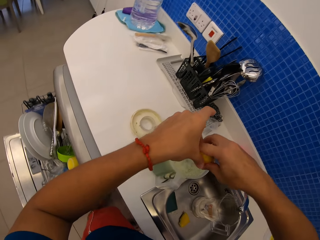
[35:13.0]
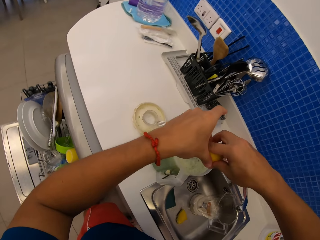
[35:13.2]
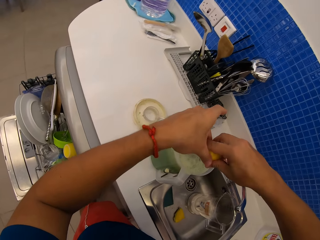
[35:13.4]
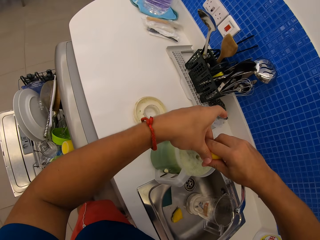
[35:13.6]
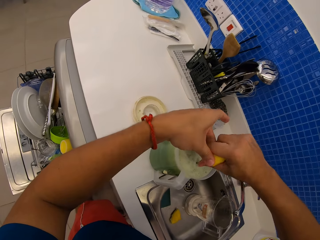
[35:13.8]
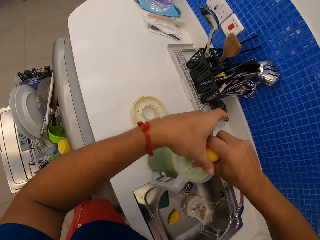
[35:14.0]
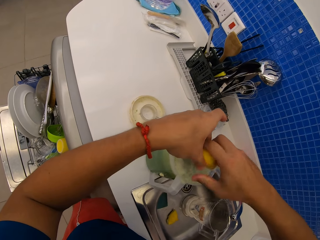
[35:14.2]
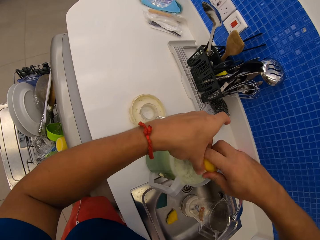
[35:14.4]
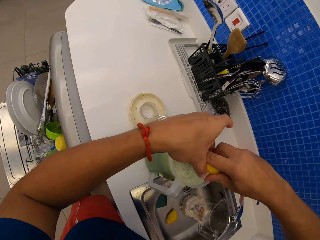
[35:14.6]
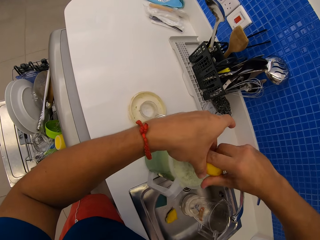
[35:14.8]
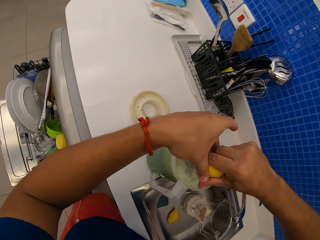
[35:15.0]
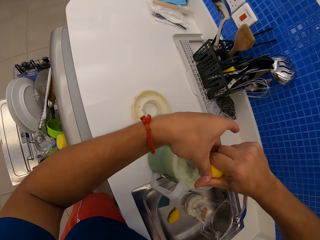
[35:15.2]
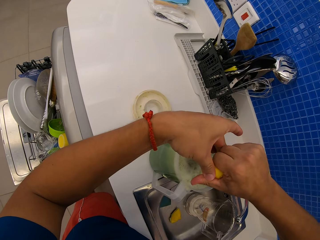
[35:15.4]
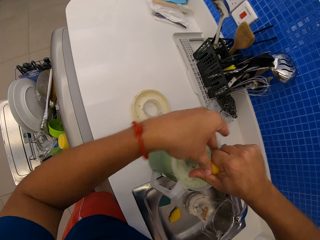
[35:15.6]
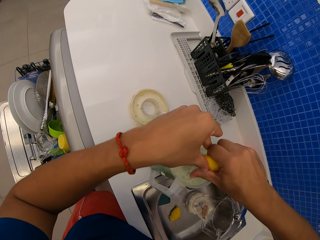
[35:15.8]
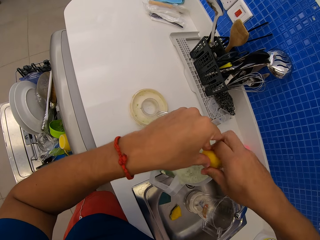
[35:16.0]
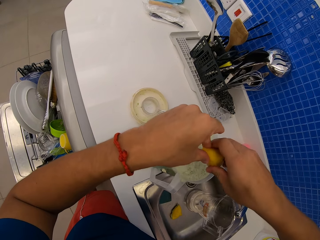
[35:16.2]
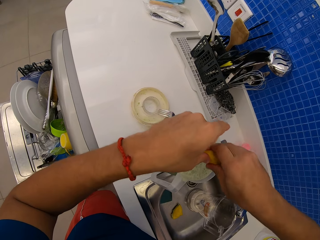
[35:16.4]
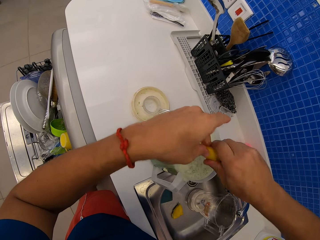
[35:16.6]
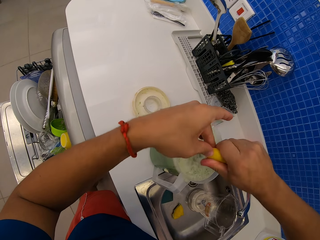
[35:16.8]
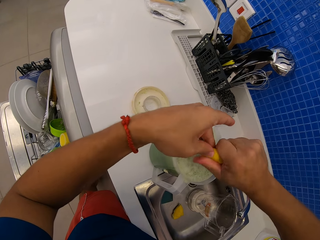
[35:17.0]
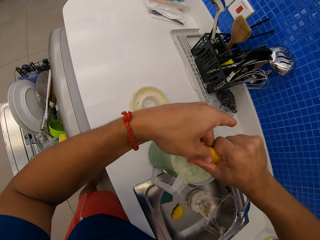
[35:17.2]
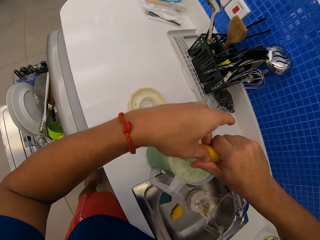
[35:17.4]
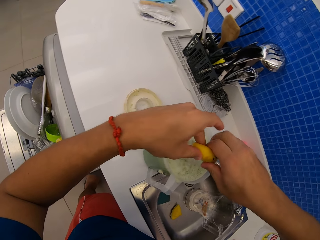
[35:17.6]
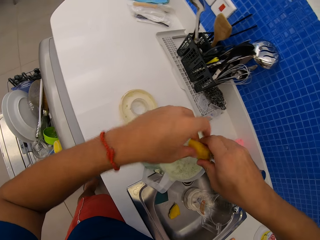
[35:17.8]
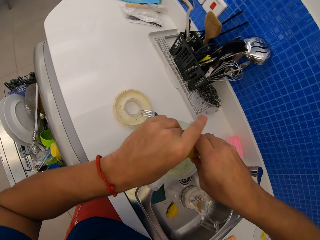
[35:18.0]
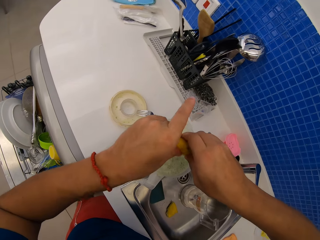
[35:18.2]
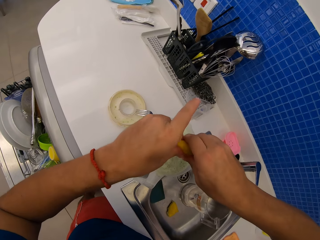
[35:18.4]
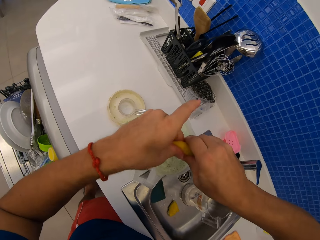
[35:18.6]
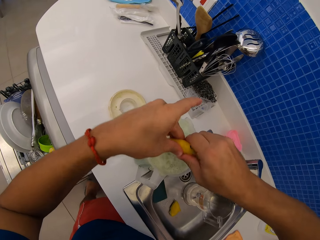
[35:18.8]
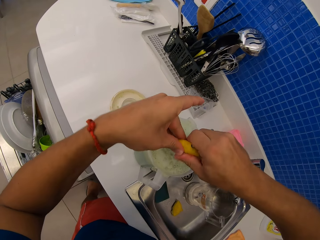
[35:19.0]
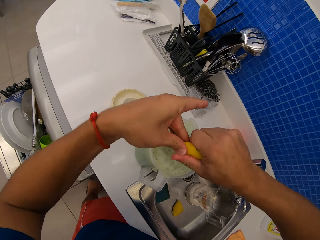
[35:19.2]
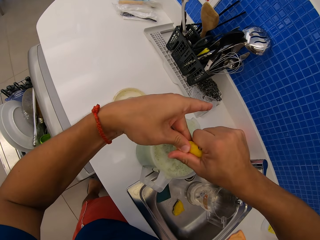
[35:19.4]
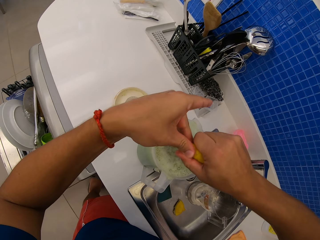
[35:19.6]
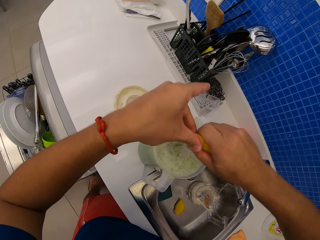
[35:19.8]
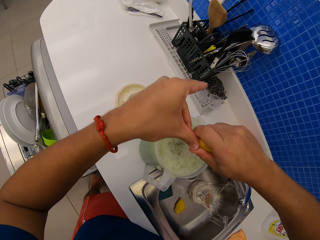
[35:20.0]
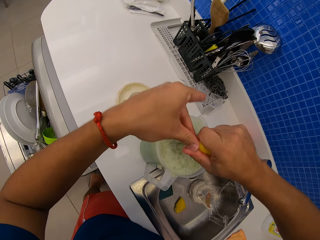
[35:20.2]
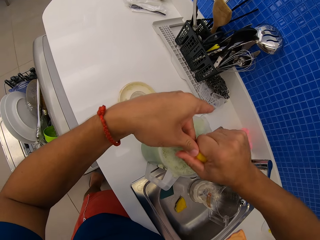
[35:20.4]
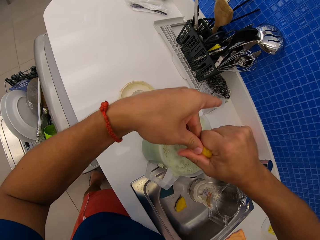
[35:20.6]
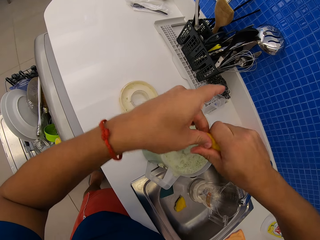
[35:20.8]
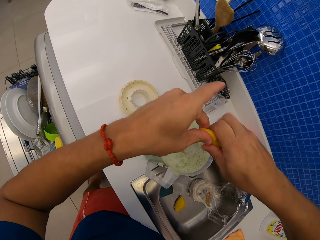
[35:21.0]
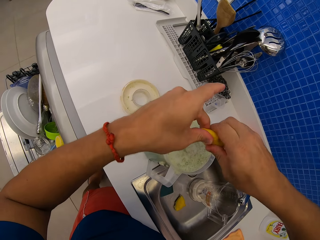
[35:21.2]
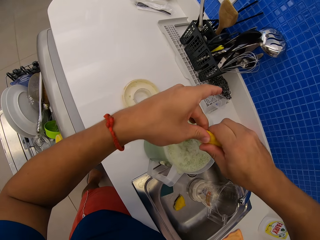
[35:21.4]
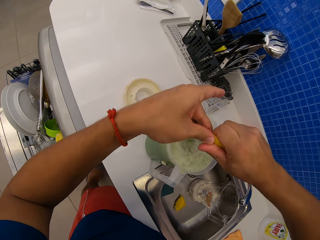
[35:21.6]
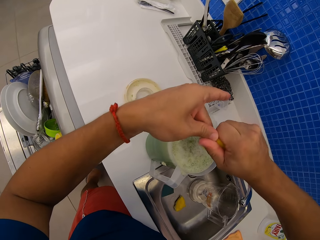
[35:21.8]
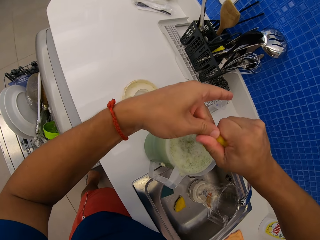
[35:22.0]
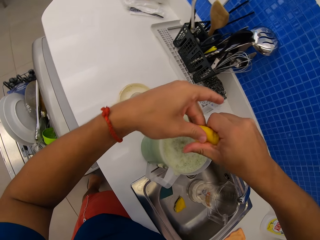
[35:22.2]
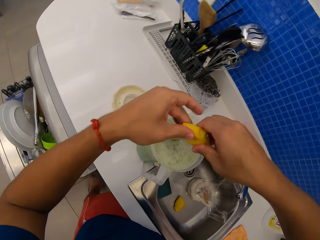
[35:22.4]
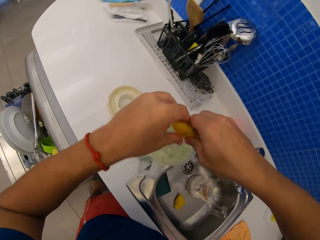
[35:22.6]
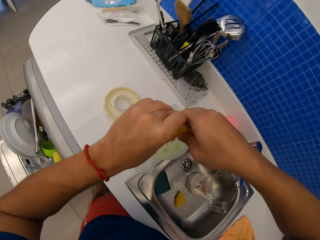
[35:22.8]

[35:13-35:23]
The camera wearer presses a lemon.

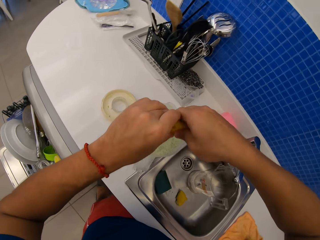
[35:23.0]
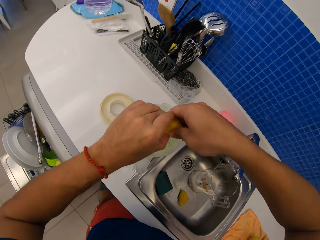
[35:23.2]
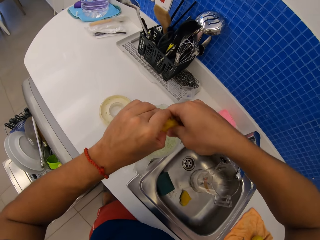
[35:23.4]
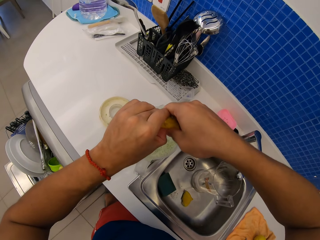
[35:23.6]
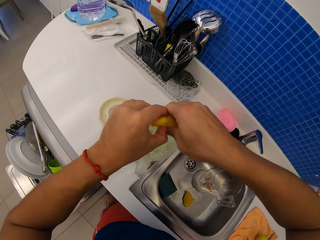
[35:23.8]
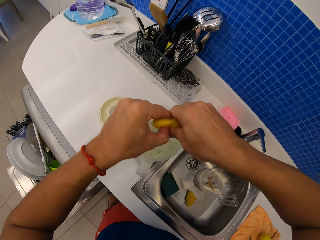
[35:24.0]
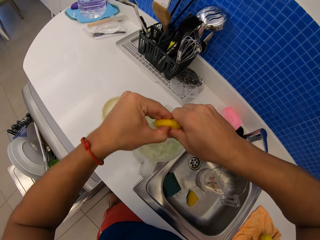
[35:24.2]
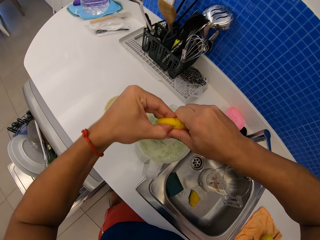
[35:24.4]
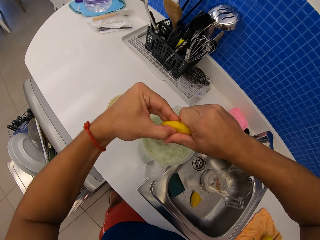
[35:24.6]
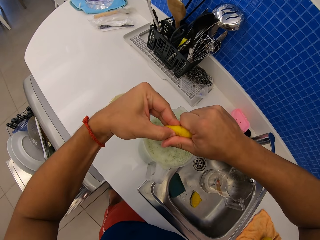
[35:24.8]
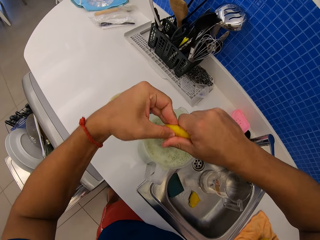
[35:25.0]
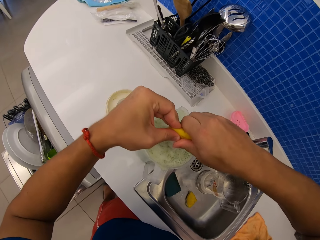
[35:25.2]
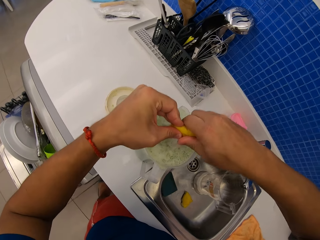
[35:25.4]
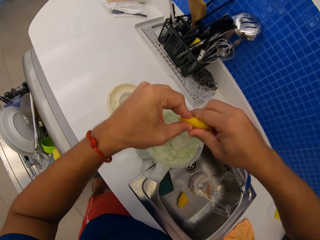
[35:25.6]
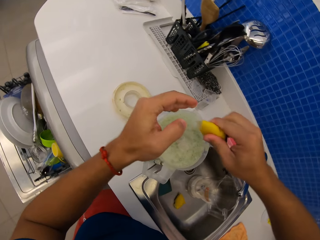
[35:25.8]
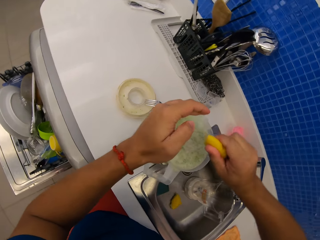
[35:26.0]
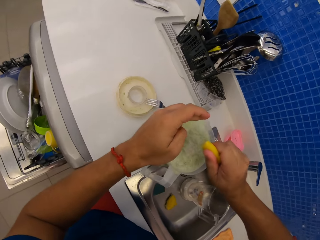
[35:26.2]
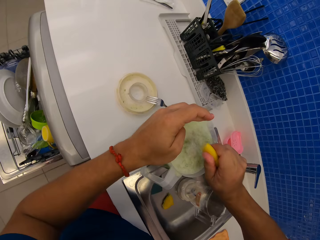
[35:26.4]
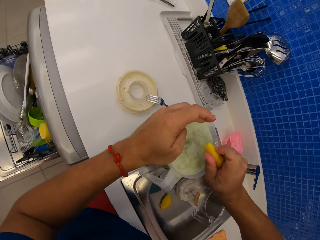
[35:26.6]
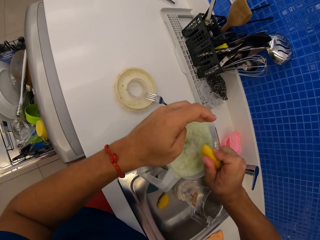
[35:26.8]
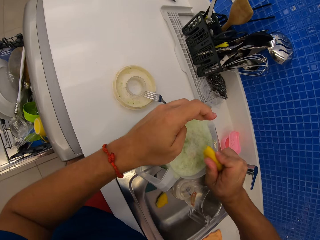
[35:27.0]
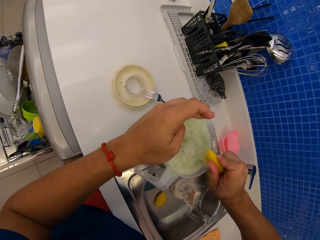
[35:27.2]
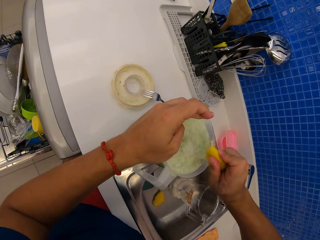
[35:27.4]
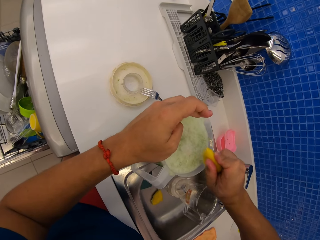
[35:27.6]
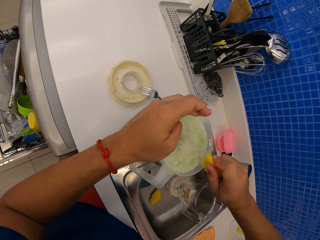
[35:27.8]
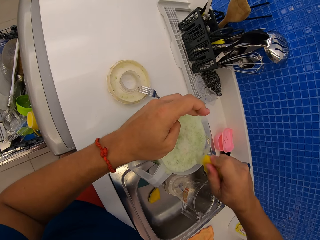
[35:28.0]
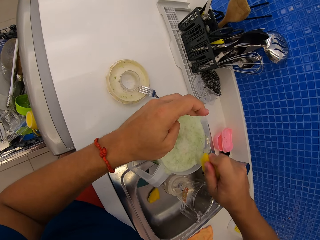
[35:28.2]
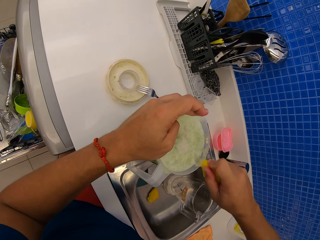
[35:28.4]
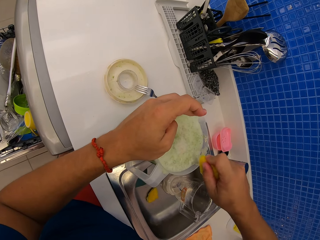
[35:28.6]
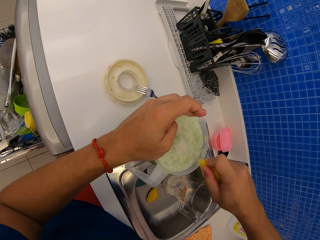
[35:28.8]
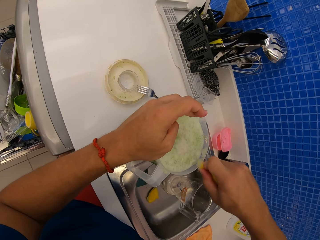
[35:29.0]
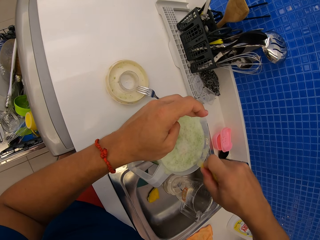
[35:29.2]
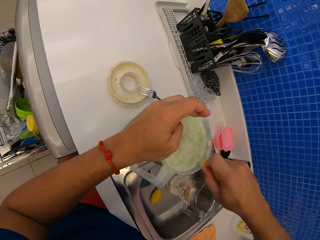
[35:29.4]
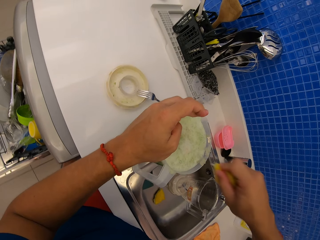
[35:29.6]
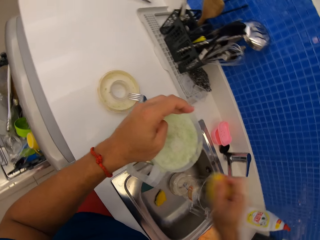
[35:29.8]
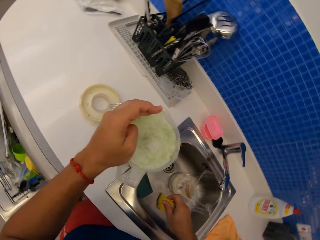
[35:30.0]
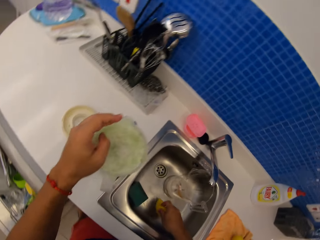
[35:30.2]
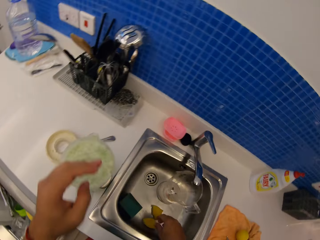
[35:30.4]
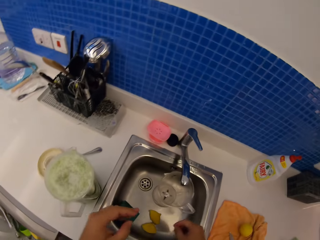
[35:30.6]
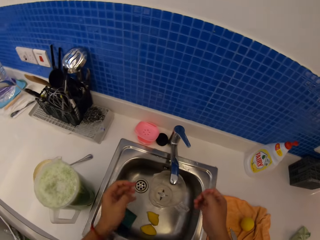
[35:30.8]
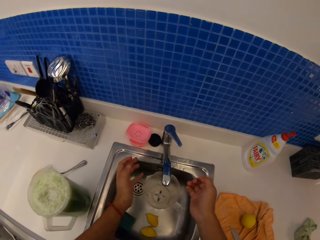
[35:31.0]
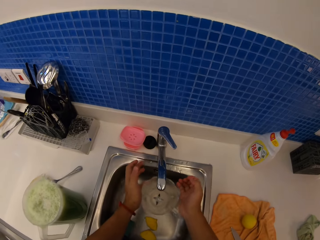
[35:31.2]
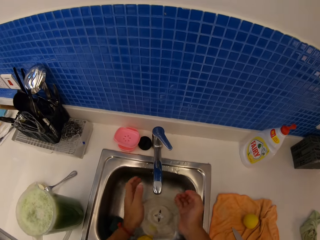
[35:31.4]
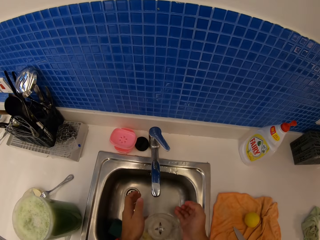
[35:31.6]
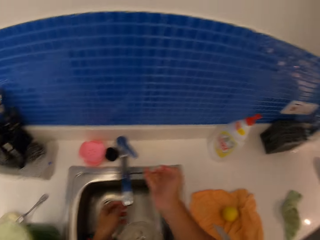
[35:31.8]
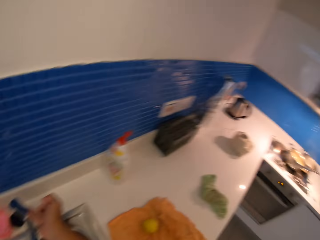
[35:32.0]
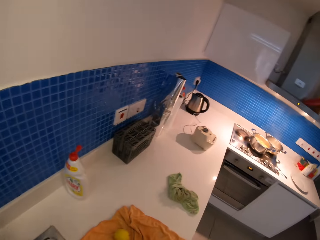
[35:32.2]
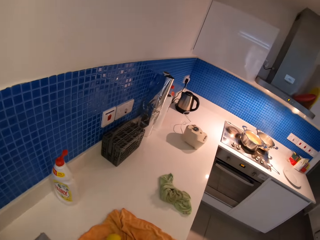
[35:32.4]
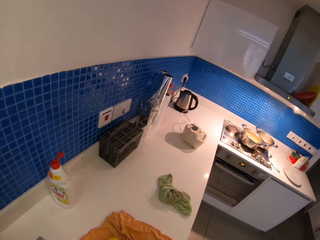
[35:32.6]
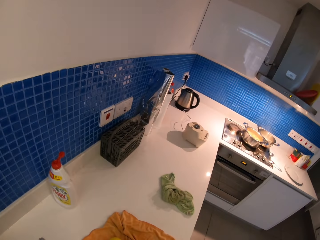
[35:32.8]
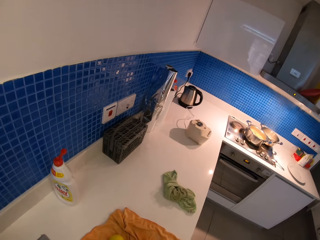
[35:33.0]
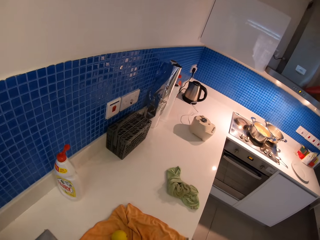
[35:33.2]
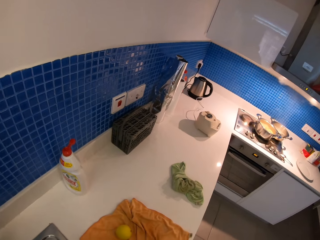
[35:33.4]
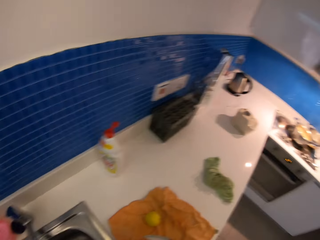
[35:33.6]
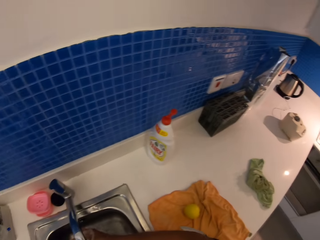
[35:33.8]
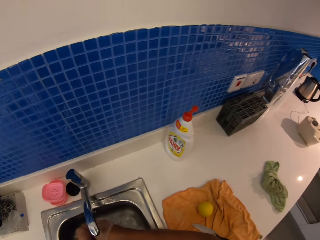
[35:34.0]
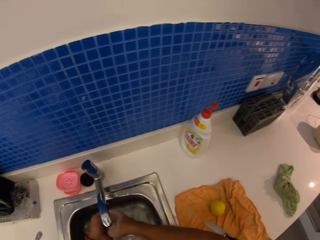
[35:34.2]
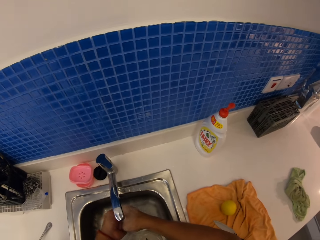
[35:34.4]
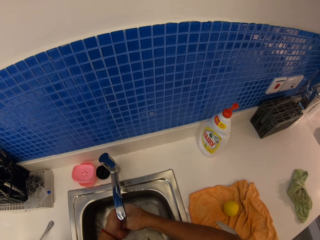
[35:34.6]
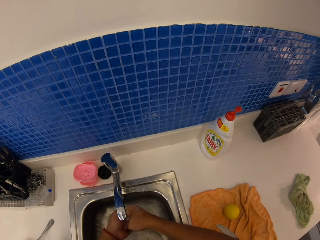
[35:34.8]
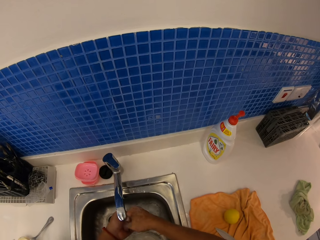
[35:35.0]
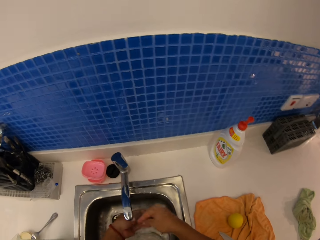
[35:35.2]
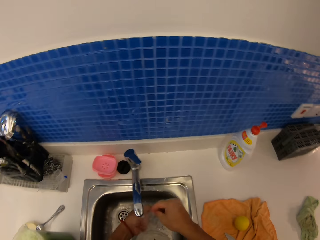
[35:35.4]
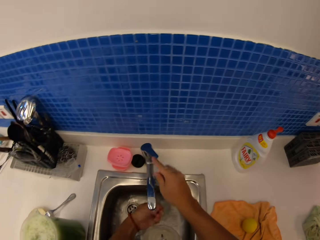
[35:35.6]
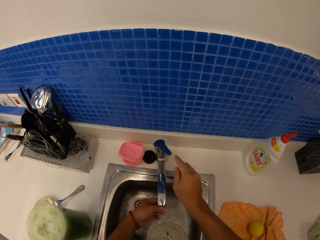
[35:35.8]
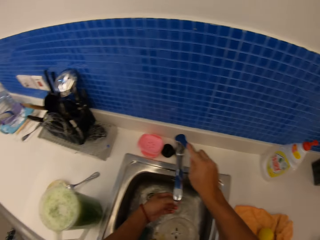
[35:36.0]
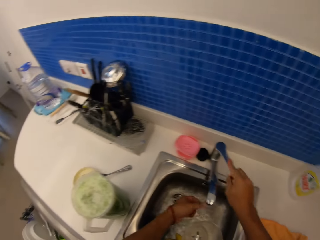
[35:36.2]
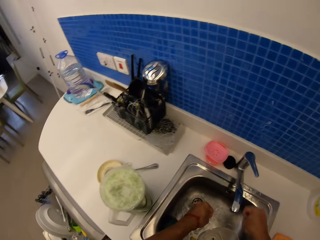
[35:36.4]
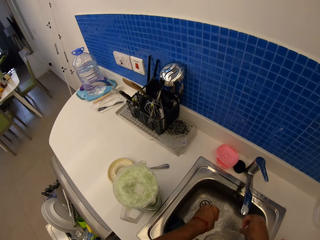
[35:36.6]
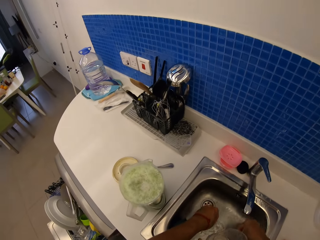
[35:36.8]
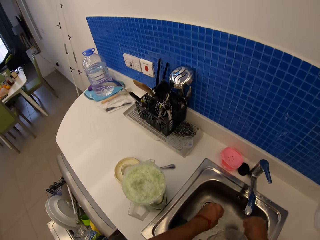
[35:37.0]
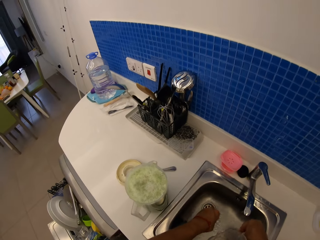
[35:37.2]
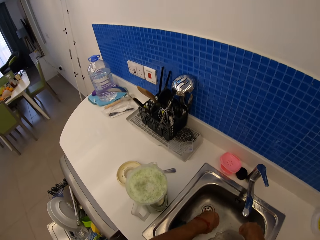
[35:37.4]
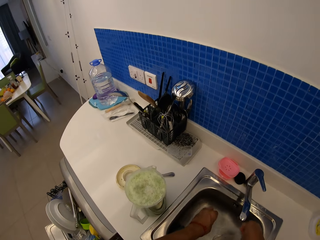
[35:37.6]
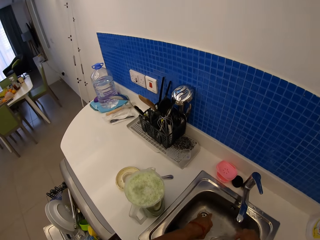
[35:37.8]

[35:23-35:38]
The camera wearer adds lemon to the juice. She adds lemon to the juice again. She puts the lemon in the sink. She pulls a jug. She washes her hands in the sink. She closes a tap. She stands on the floor.
